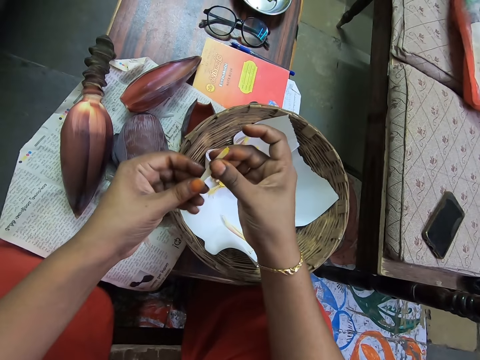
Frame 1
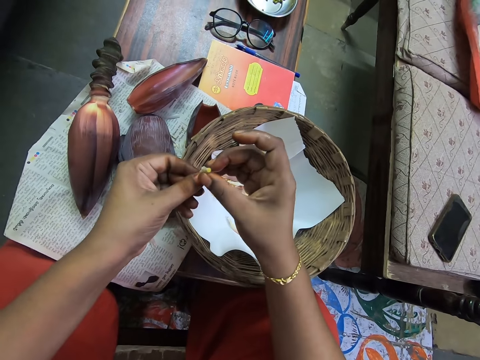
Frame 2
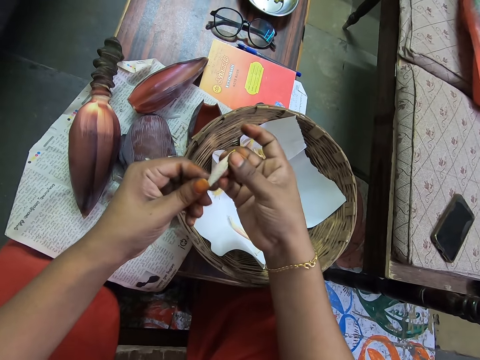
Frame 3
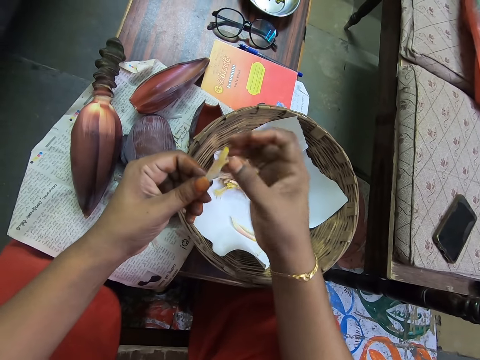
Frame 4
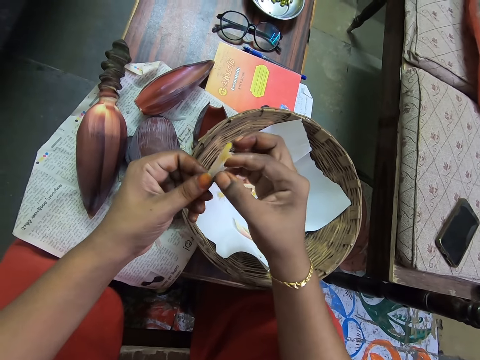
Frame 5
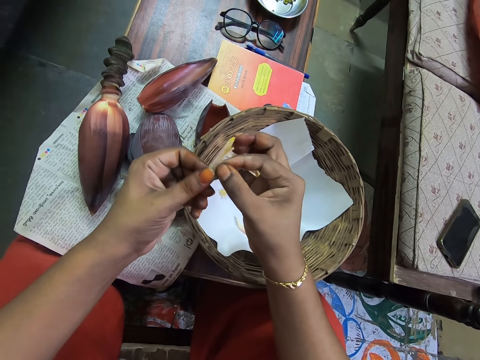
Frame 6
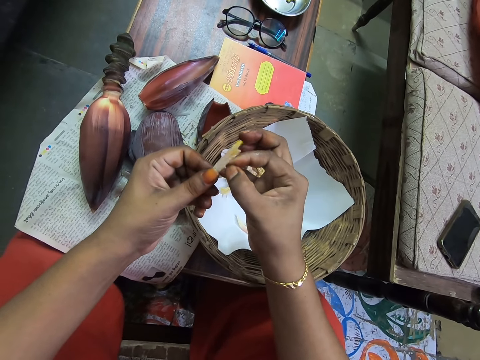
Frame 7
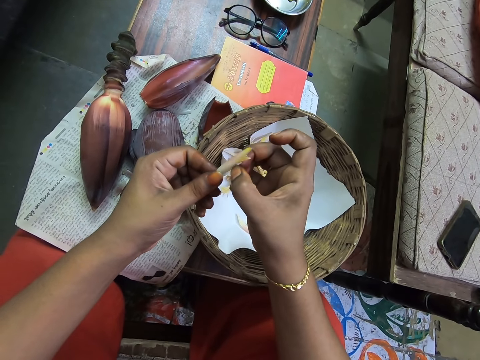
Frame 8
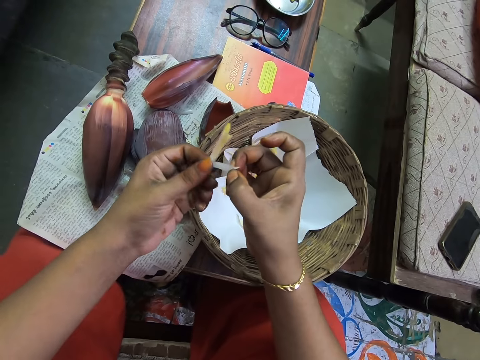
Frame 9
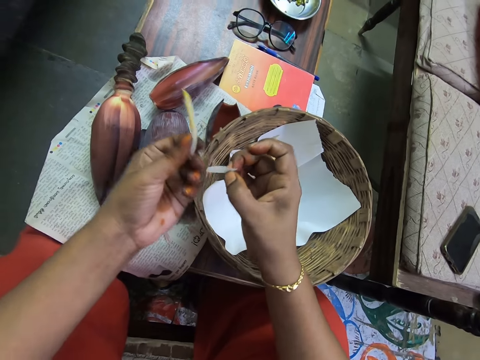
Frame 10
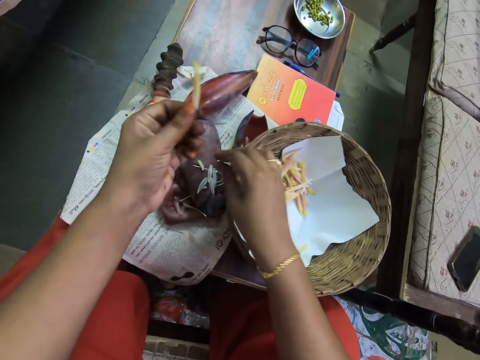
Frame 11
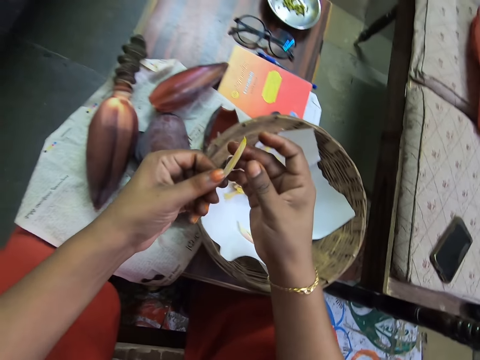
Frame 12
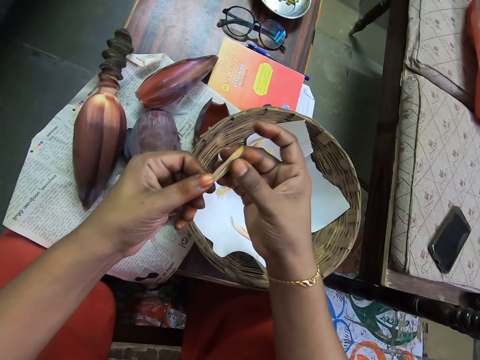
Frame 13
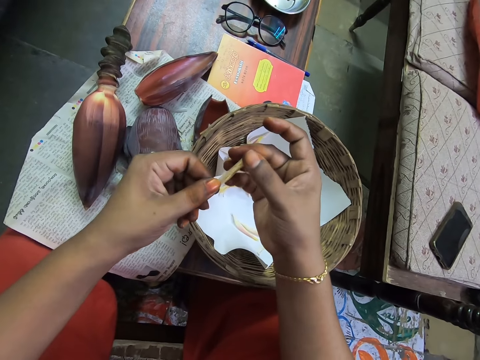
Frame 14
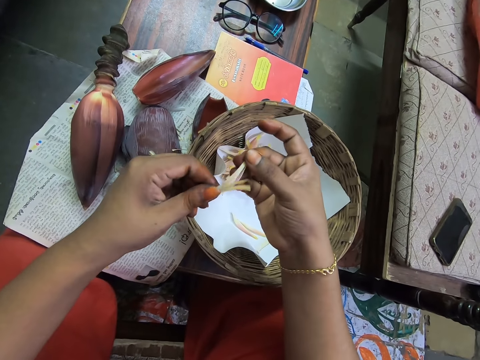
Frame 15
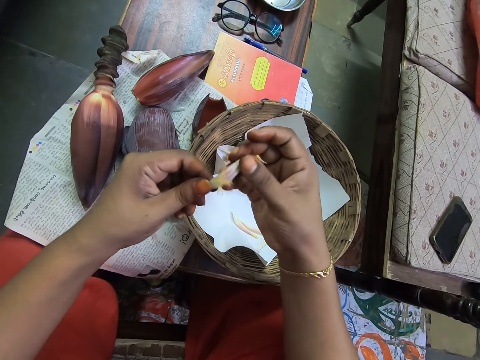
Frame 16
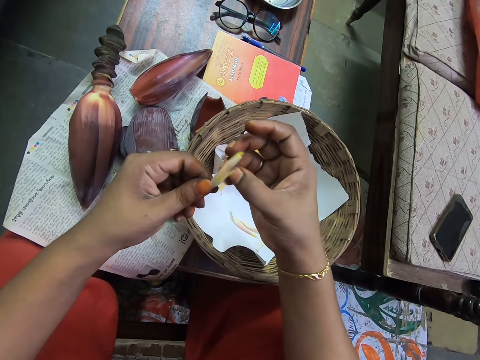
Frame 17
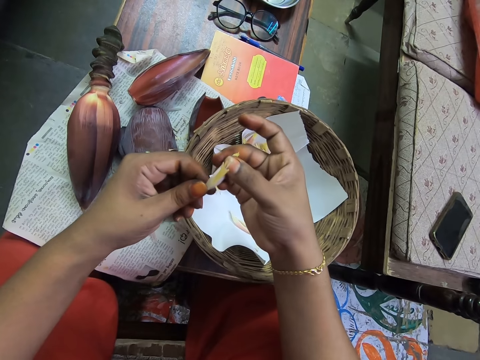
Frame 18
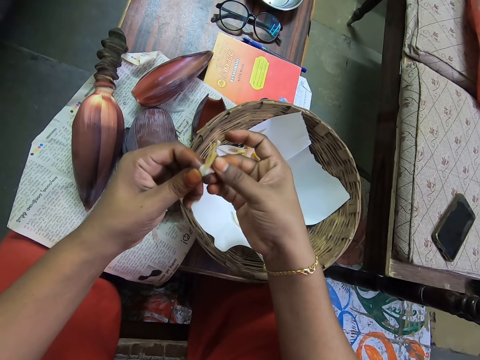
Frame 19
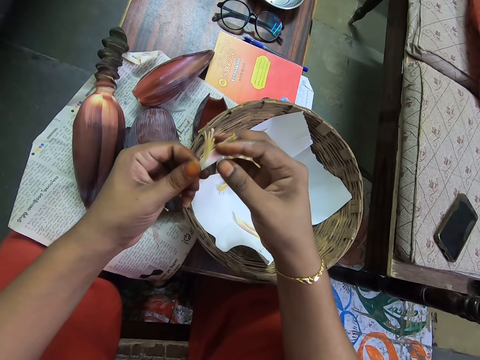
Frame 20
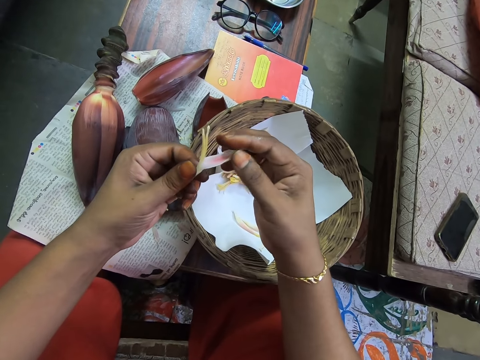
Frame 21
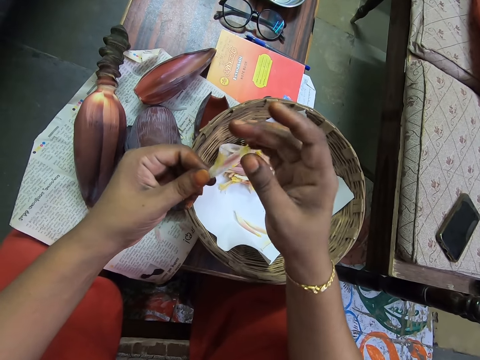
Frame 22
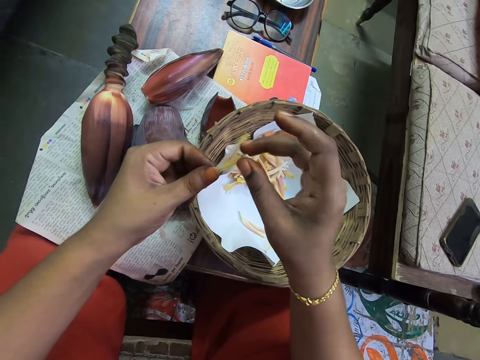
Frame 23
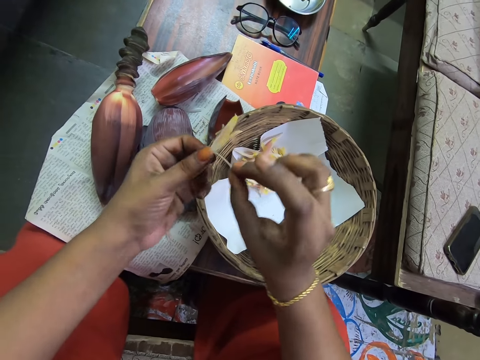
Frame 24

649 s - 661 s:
The camera wearer spills the flower with the hand. They remove the banana flower tepals. They place the banana flower petals on the table. They spill the flower with the hand. They remove the banana flower tepals.

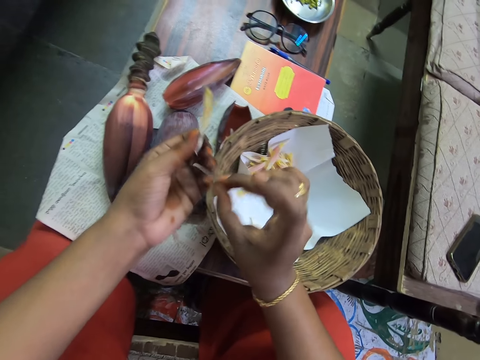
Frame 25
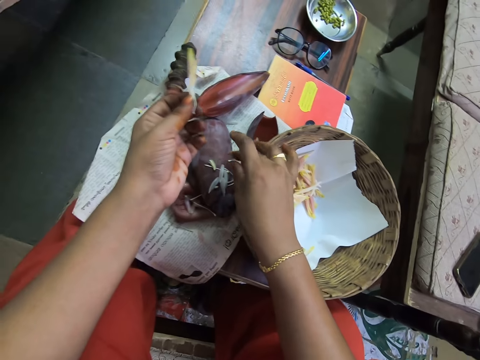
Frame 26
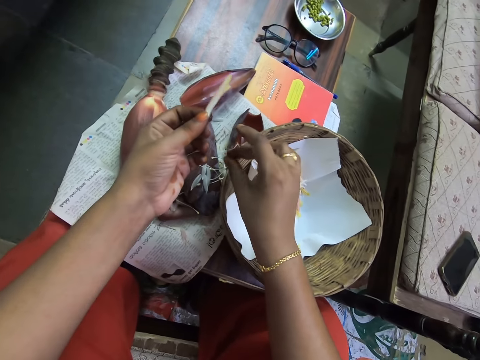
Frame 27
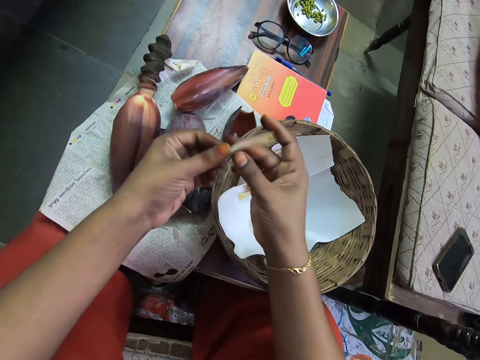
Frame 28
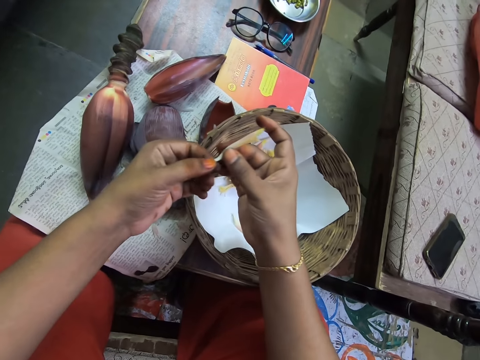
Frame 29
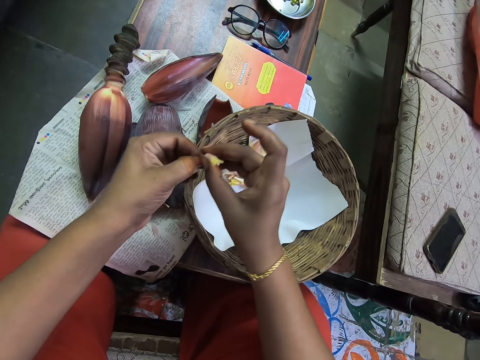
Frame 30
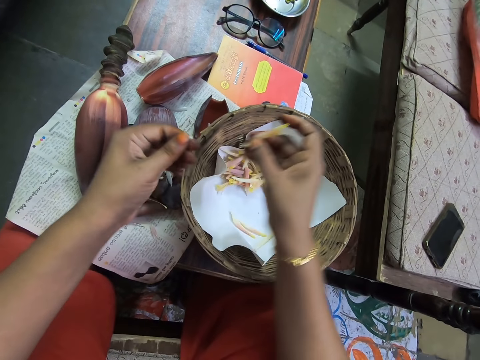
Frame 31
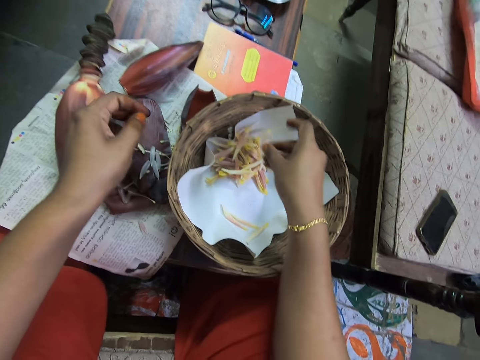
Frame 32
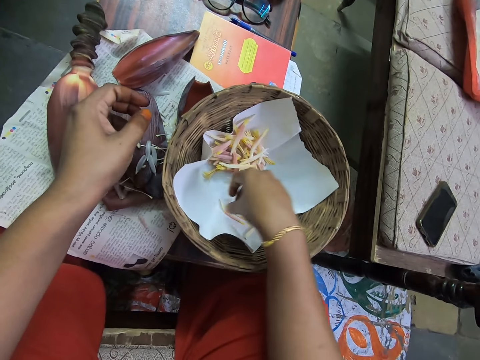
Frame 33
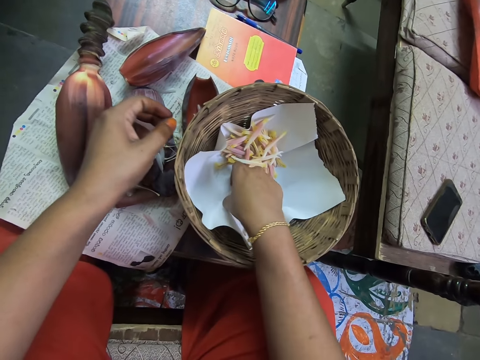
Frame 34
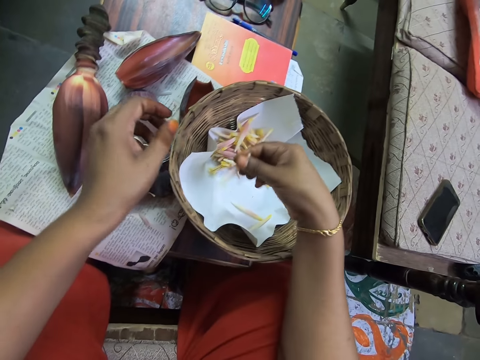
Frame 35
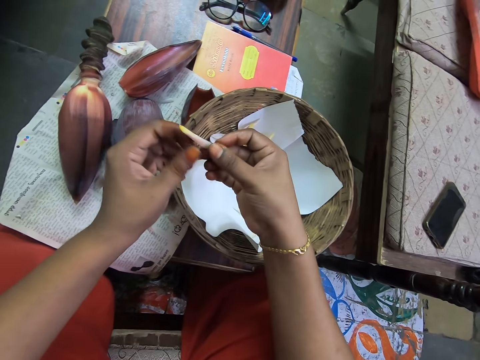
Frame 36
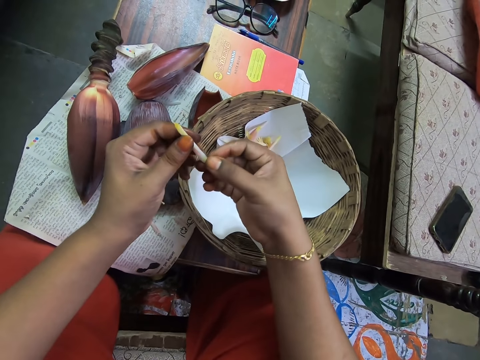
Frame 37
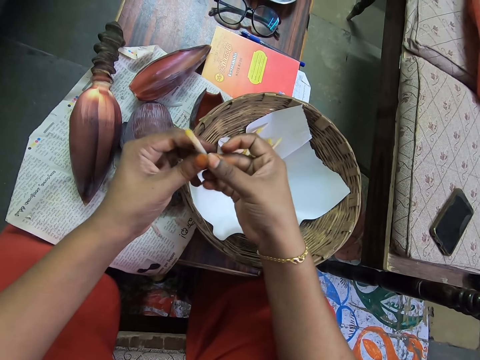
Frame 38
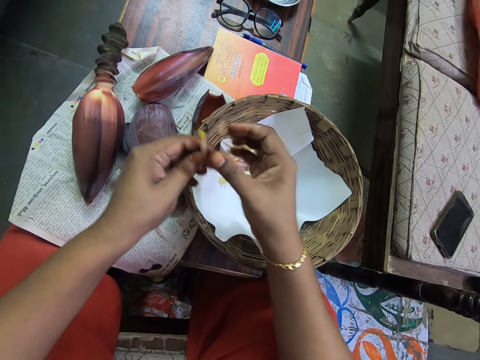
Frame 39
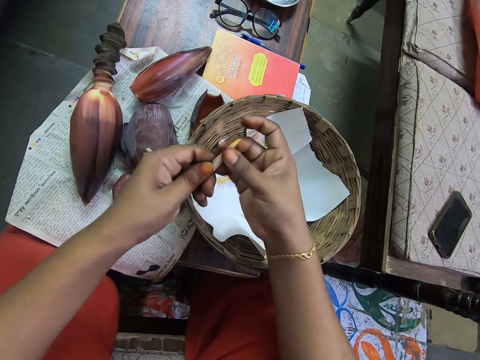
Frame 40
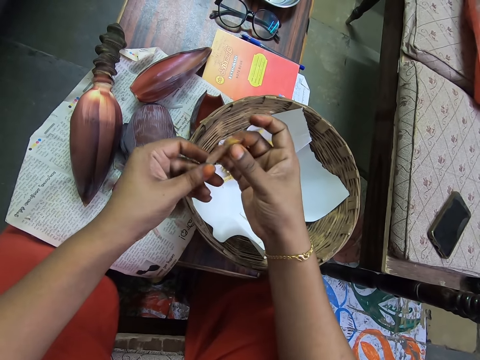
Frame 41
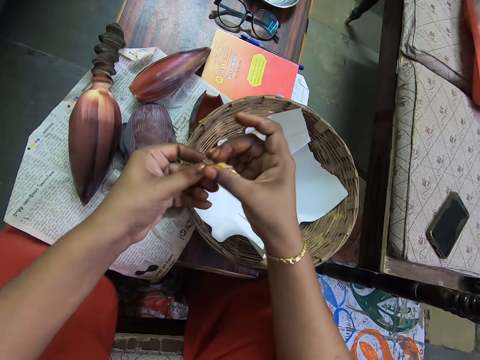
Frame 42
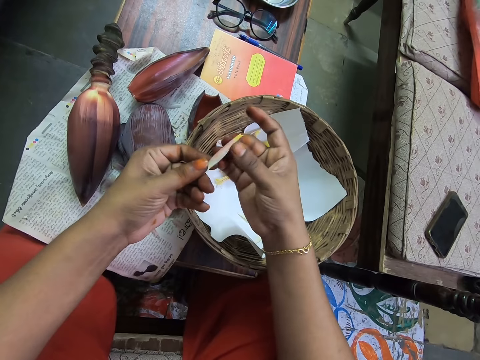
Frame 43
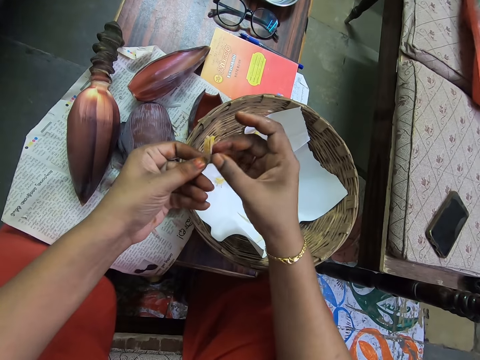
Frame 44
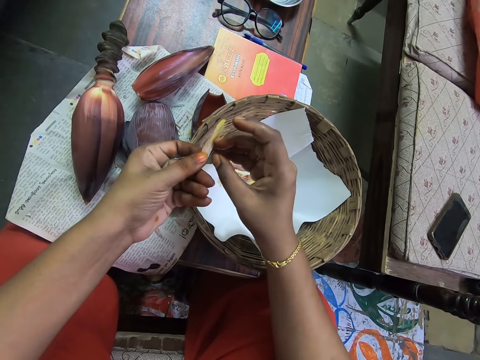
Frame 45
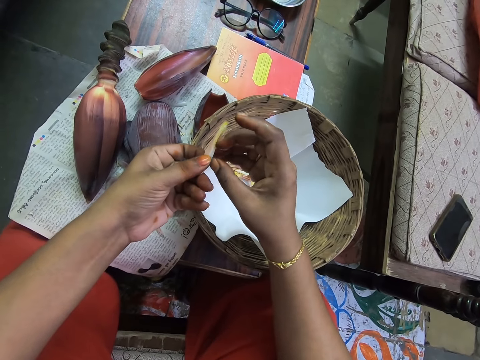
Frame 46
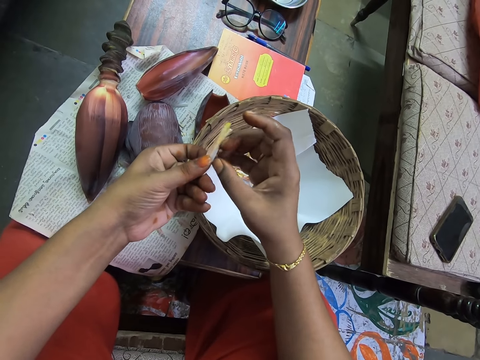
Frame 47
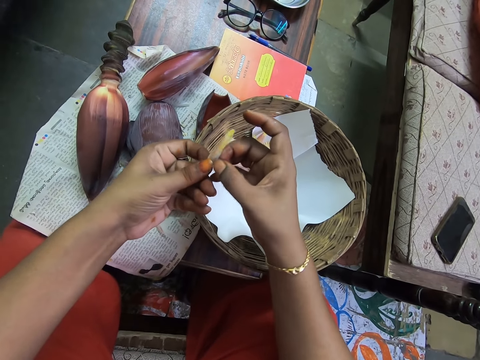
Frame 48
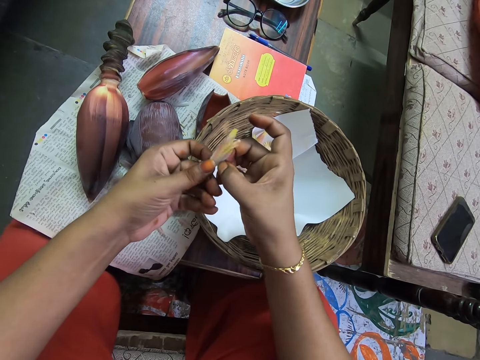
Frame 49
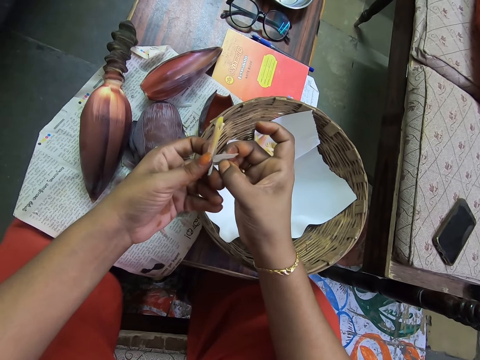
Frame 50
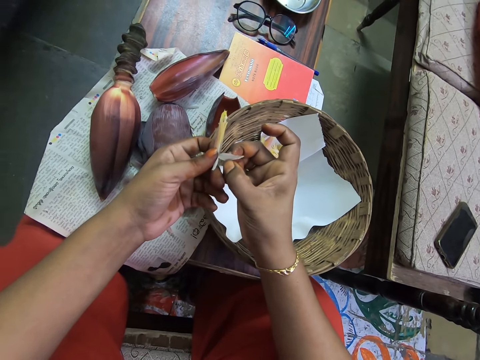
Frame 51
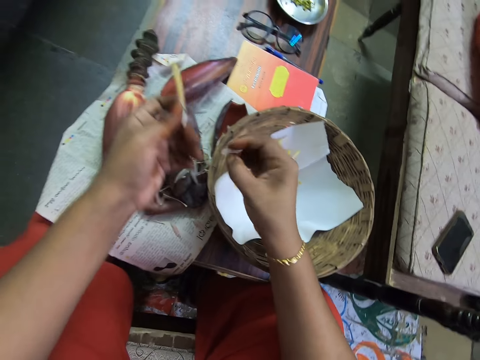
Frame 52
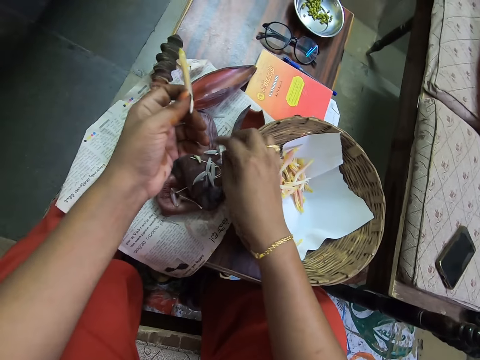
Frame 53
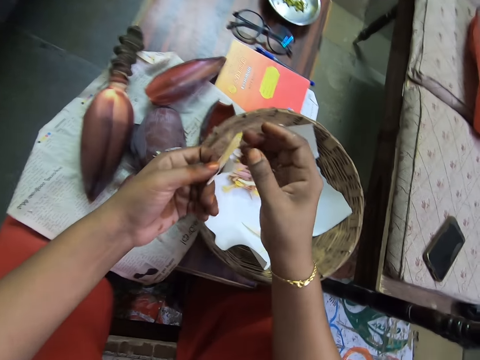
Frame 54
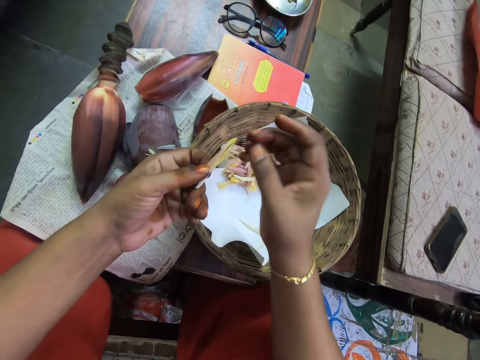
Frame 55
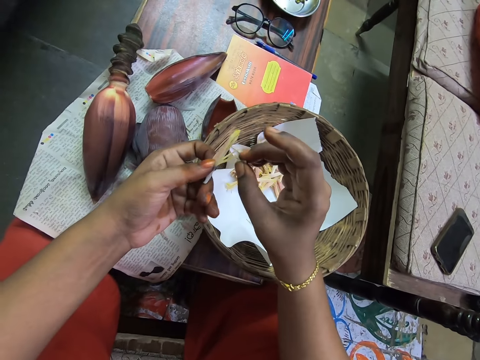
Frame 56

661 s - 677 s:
The camera wearer places the banana flower petals on the table. They cut the stalk of the flower with the hand. They remove the banana flower tepals. They place the banana flower bud in the bamboo basket. They pick up the banana flower bud from the bamboo basket. They spill the flower with the hand. They remove the banana flower tepals. They place the banana flower petals on the table.
